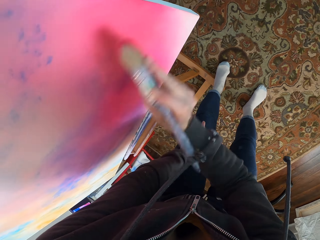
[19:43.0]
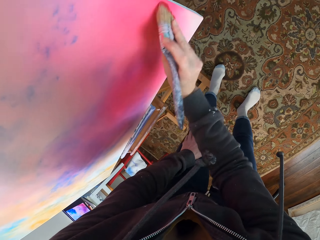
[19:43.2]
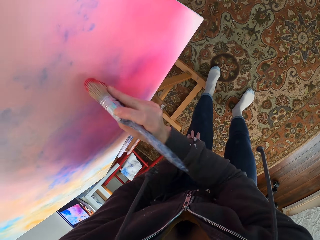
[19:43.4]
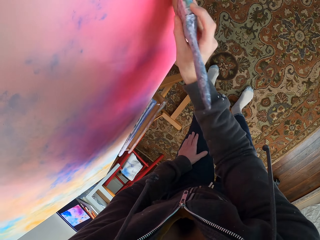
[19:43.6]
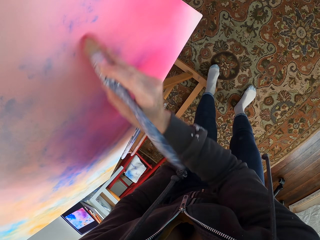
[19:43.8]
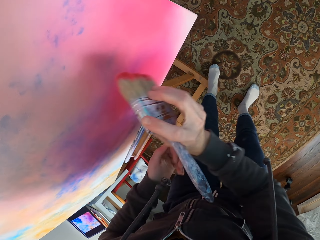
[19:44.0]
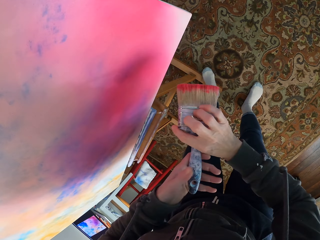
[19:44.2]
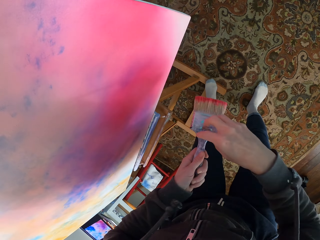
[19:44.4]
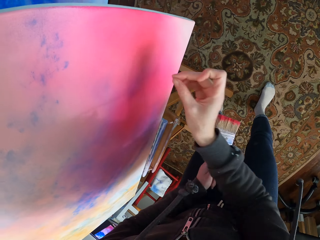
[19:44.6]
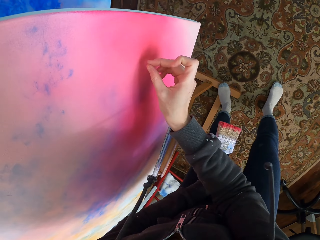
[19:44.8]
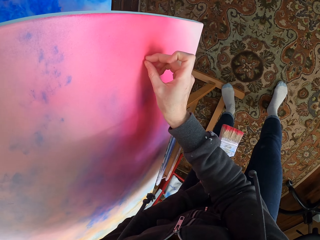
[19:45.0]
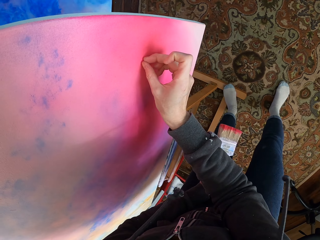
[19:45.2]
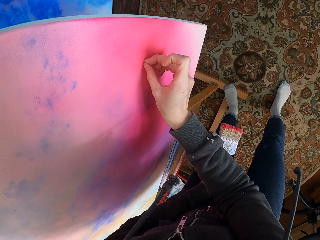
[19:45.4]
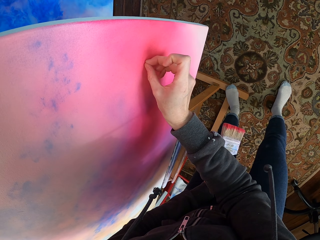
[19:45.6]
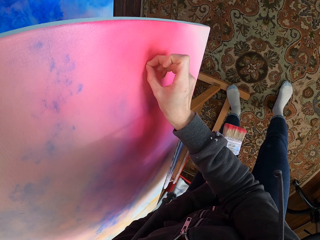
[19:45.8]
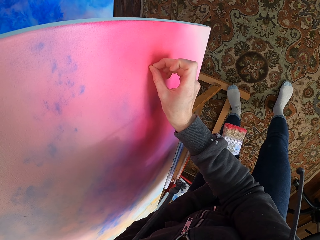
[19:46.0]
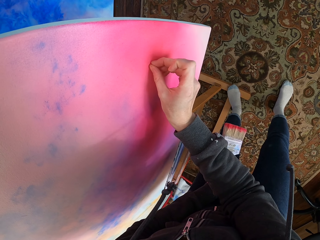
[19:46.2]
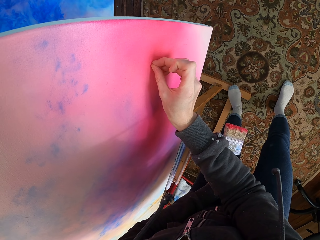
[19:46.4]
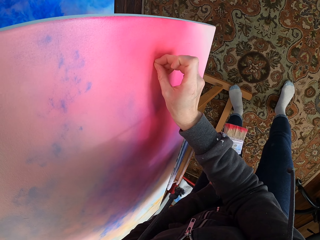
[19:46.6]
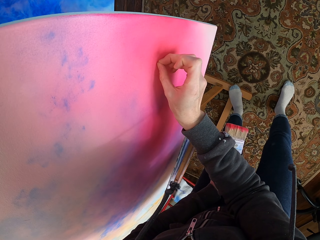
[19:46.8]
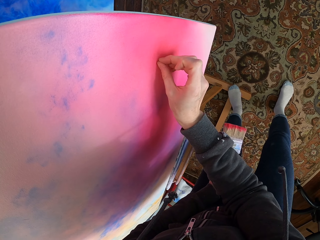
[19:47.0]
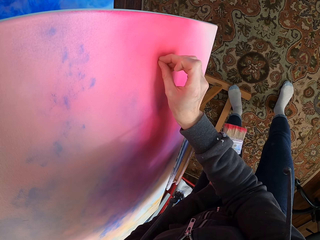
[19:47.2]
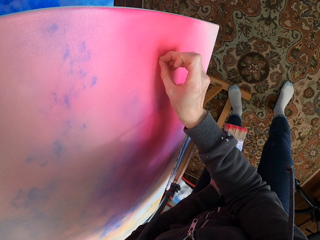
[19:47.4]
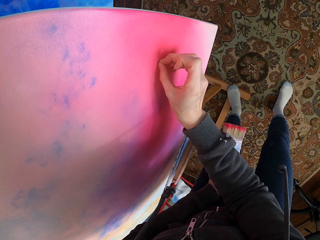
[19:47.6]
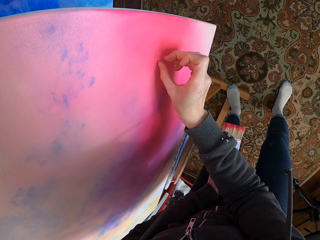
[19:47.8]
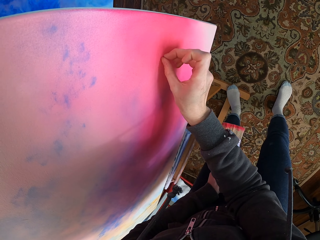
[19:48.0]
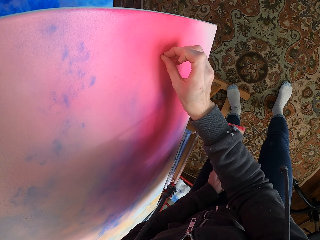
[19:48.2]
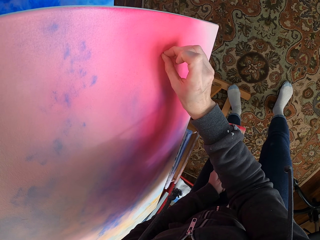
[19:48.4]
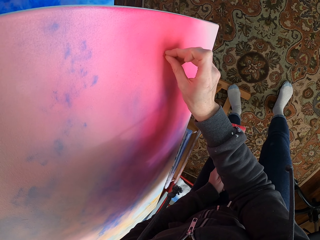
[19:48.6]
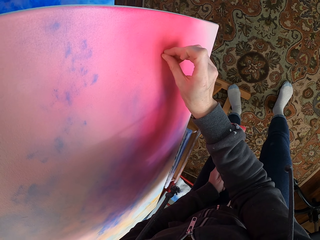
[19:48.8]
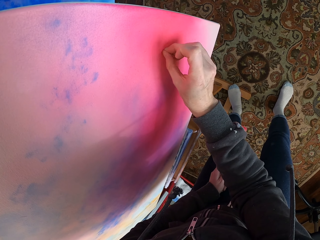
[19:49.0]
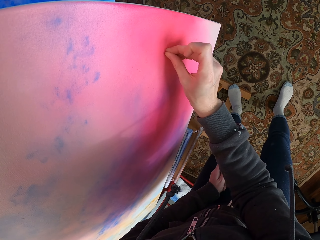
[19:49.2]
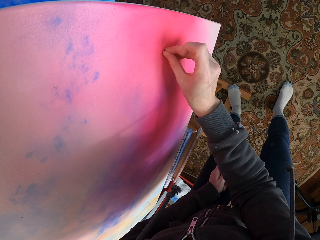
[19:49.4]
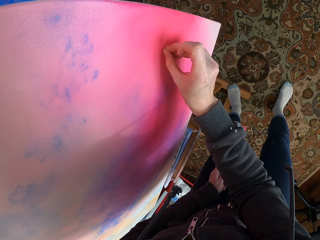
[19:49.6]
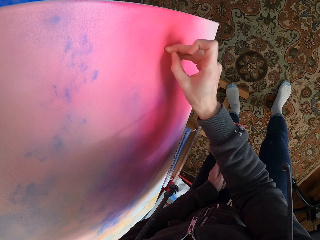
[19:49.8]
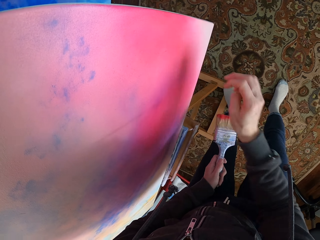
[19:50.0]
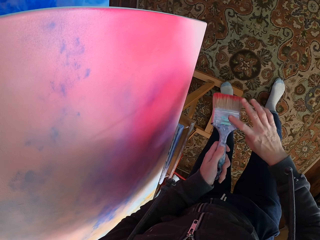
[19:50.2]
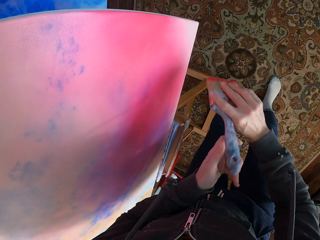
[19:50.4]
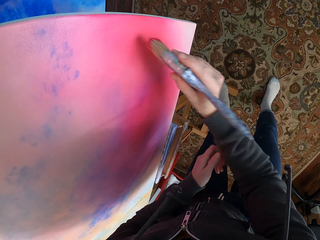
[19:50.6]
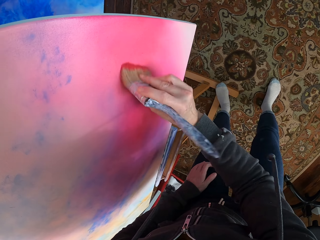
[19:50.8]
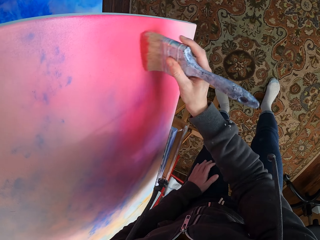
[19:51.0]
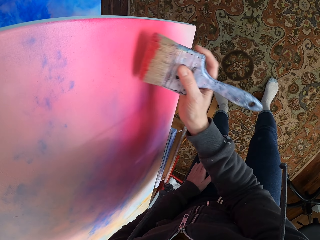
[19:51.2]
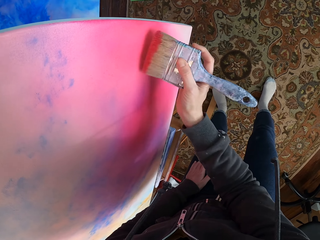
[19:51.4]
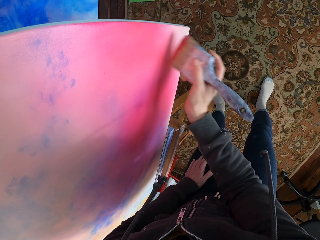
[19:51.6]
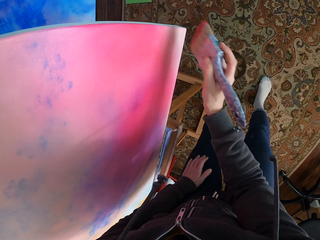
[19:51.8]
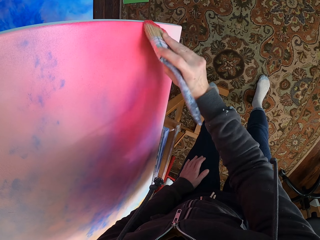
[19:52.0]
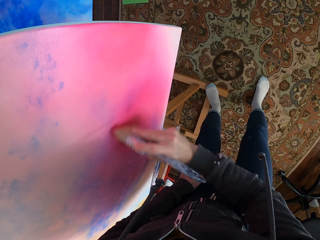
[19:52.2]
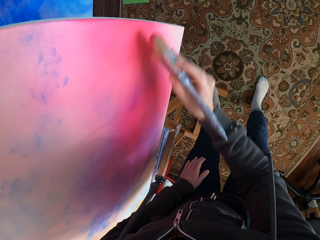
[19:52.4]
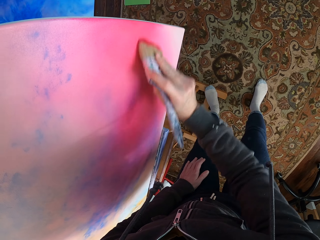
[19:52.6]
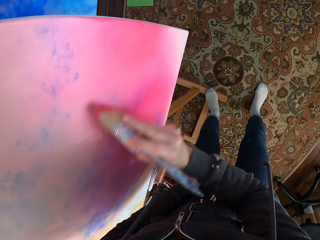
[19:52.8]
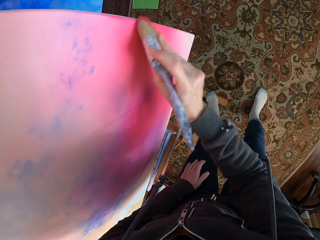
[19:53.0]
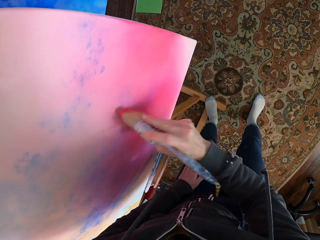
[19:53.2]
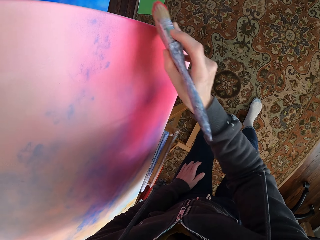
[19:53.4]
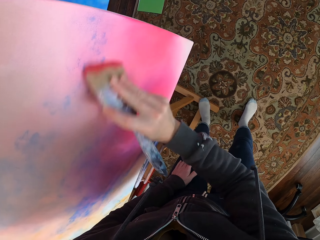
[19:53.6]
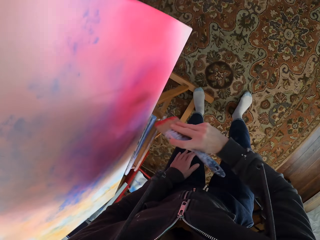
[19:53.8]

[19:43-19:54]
The camera wearer takes the brush from the right hand. They remove something on the canvas painting. They take the brush from the left hand. They paint on a board.

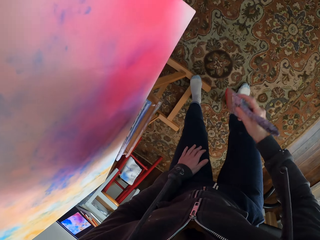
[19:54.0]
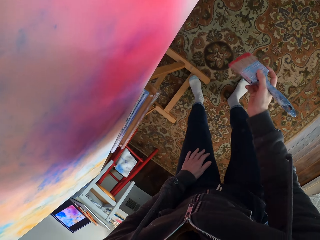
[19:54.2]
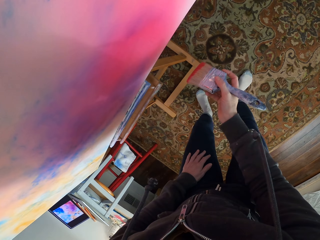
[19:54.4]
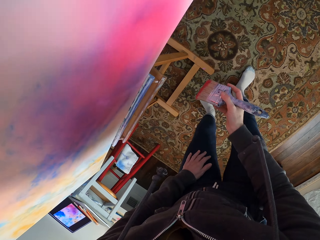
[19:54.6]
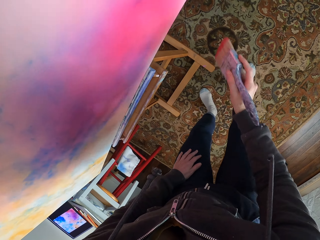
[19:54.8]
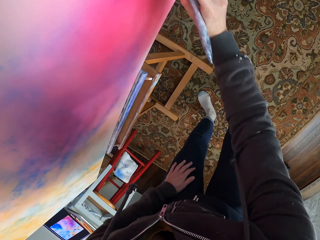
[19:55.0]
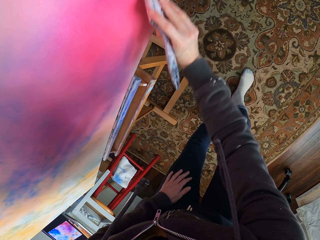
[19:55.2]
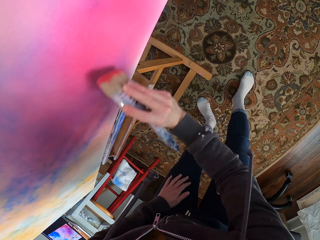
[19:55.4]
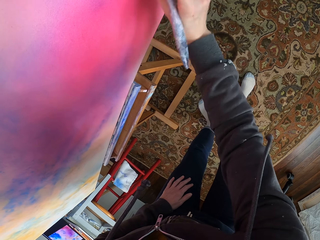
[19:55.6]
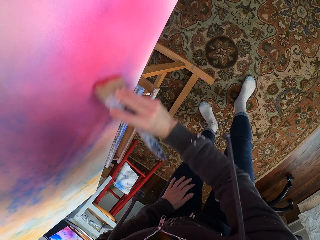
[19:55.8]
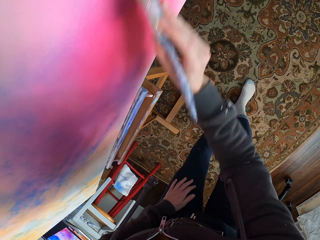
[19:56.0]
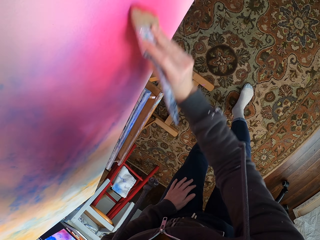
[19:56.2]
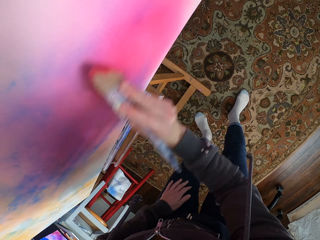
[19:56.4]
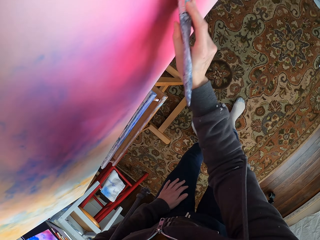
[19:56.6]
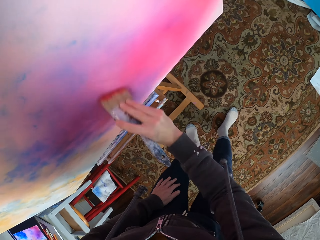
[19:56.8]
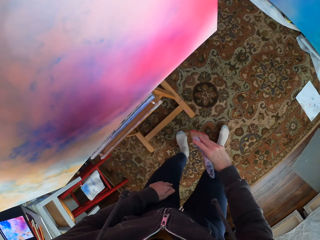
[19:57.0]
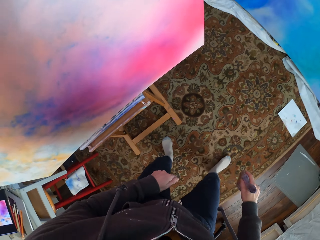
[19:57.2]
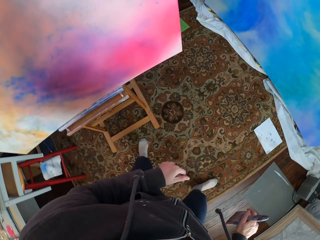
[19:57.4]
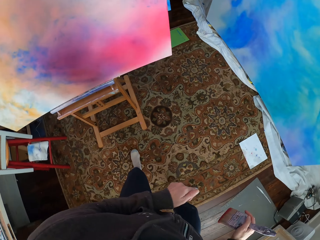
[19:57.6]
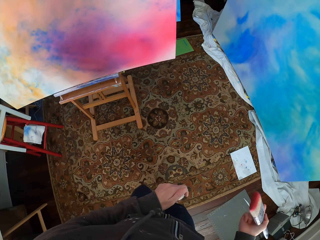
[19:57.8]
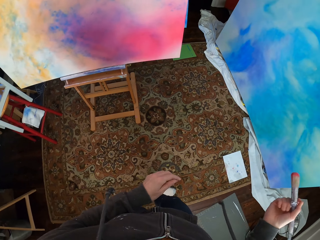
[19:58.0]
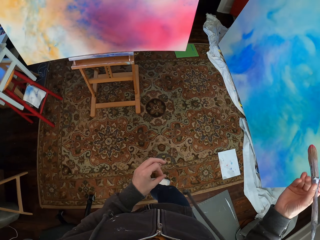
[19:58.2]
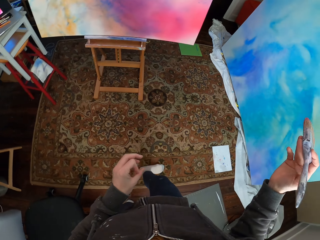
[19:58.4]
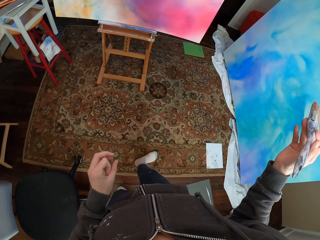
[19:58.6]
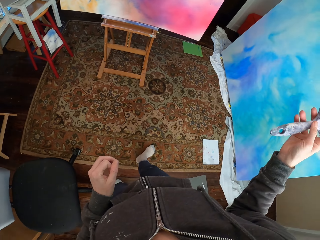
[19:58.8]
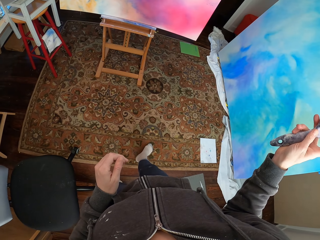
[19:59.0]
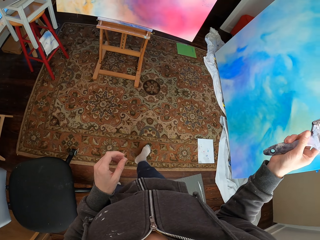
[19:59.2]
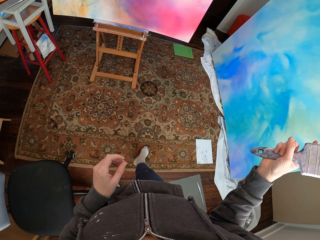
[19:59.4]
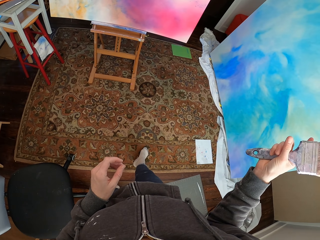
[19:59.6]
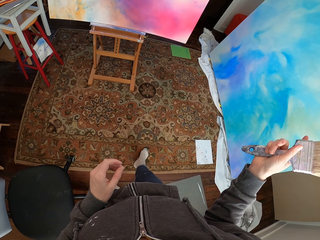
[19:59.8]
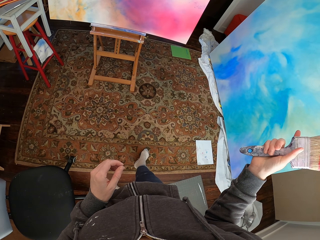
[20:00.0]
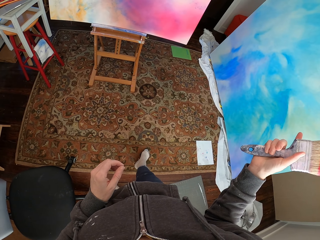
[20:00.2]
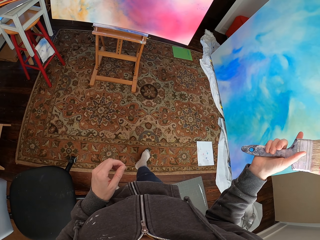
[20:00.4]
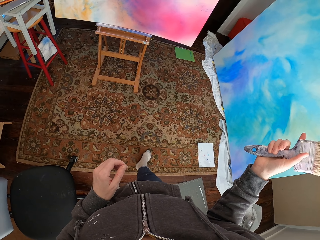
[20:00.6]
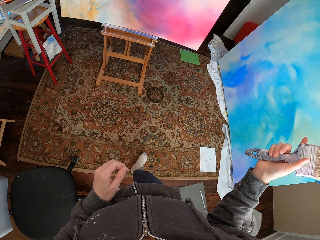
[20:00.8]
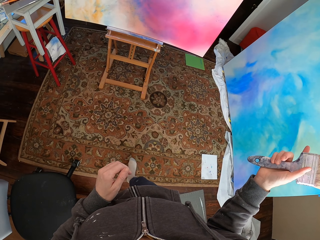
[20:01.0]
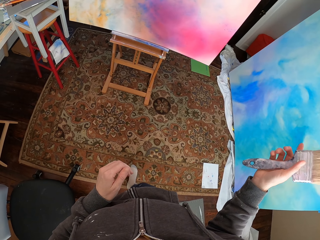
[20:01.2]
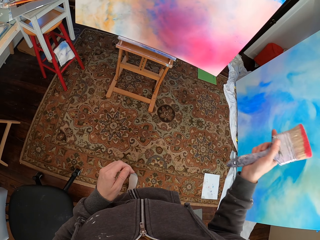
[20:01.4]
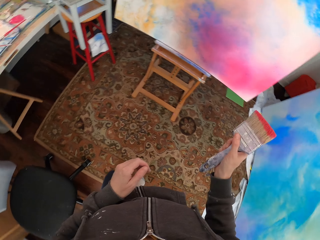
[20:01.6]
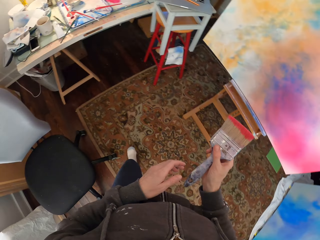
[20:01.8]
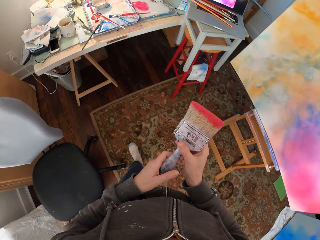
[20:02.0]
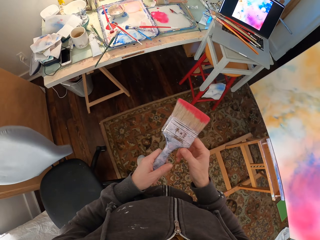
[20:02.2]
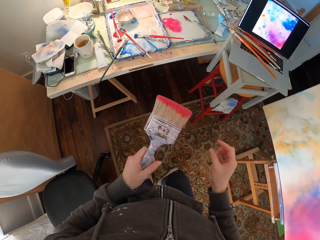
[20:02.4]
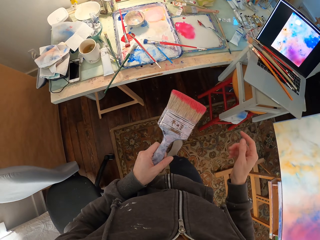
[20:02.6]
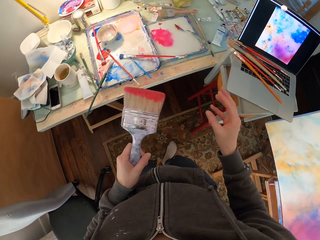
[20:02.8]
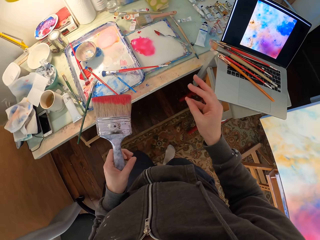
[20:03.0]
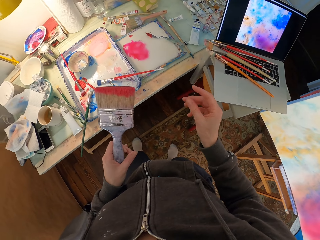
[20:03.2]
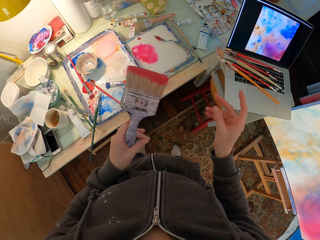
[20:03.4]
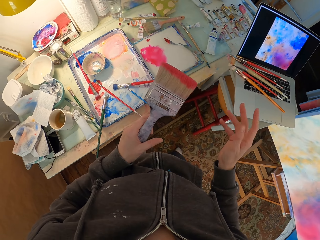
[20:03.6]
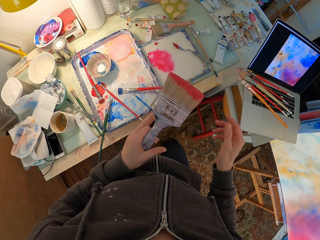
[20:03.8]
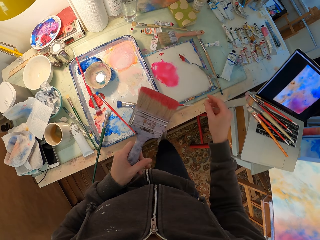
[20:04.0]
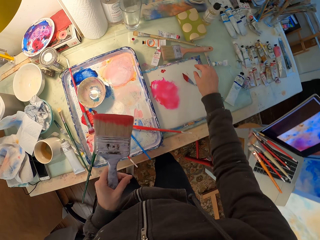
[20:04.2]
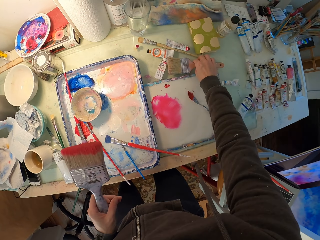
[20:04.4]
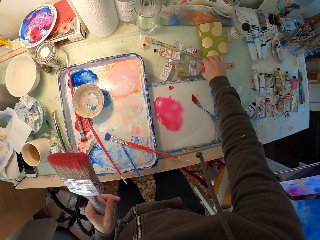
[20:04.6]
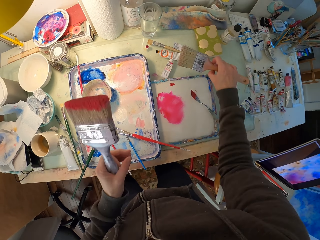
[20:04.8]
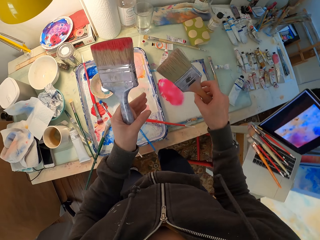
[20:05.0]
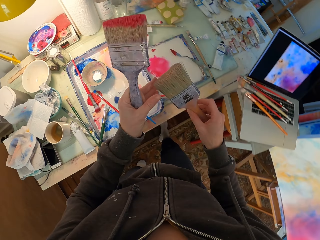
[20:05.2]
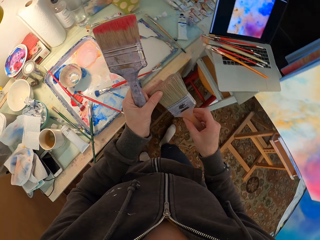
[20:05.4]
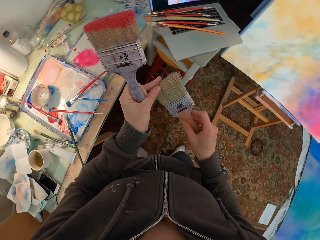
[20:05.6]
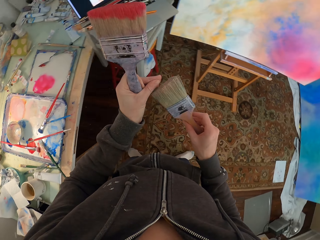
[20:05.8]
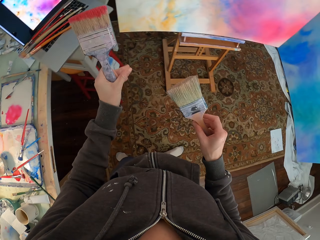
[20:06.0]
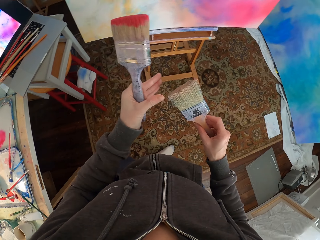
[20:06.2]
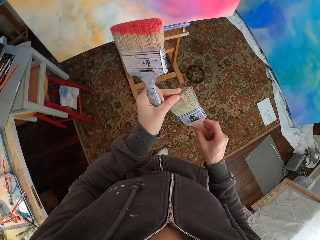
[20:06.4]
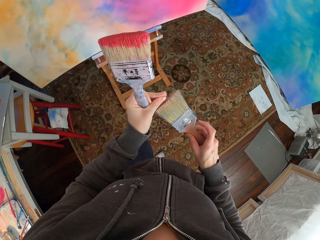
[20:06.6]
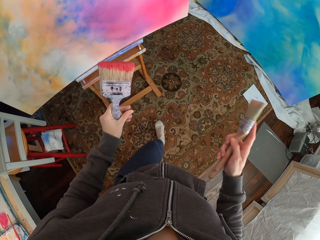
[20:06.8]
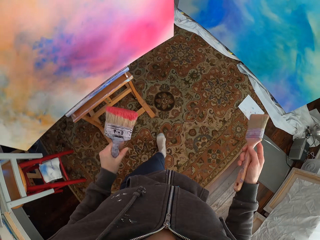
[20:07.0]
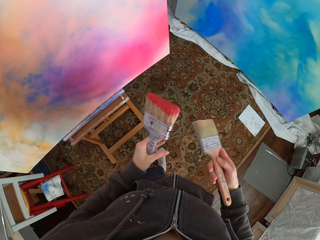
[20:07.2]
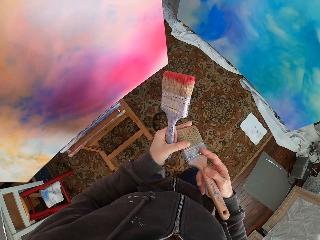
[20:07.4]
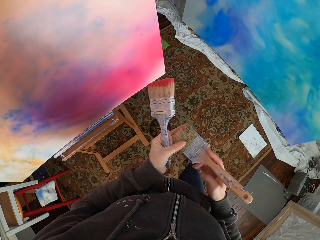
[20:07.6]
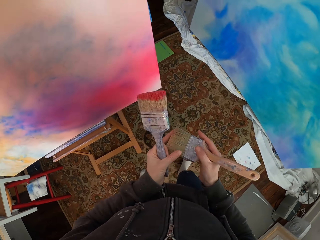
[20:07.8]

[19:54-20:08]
The camera wearer paints the canvas. She walks from the canvas. She looks around. She looks at the canvas. She takes the brush from the right hand. She walks in the room. She moves her fingers. She takes another brush. She touches the brush bristles. She walks beside the canvas in the house.
